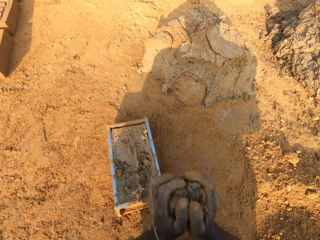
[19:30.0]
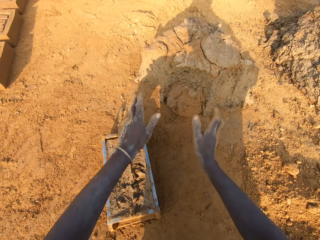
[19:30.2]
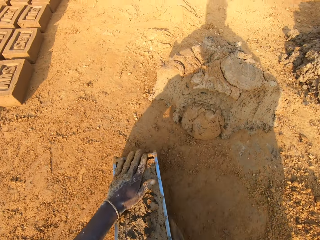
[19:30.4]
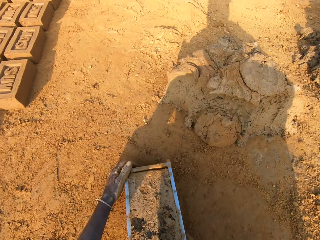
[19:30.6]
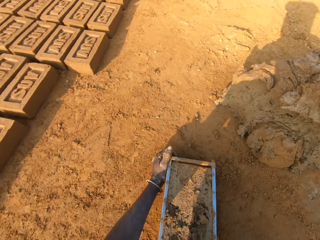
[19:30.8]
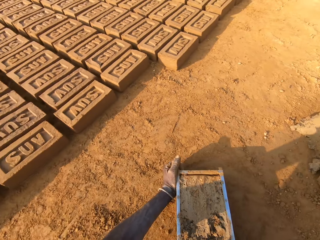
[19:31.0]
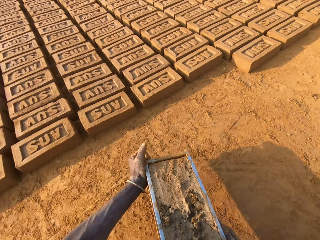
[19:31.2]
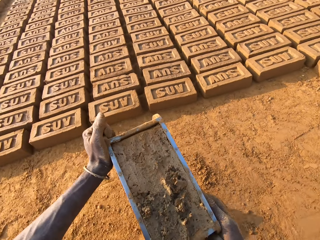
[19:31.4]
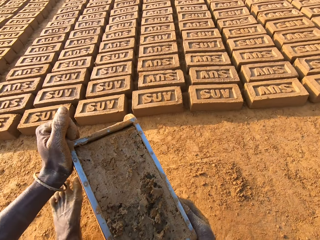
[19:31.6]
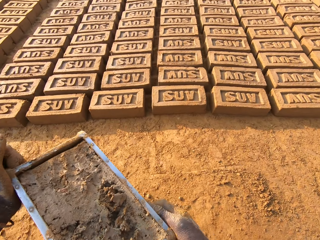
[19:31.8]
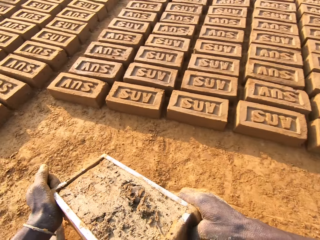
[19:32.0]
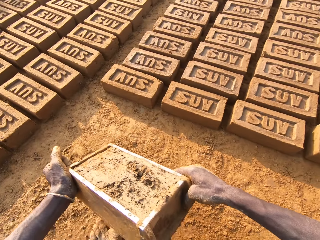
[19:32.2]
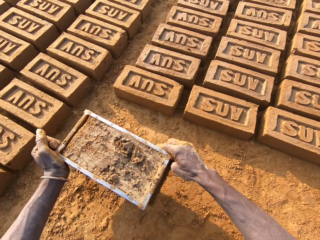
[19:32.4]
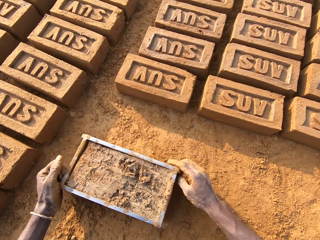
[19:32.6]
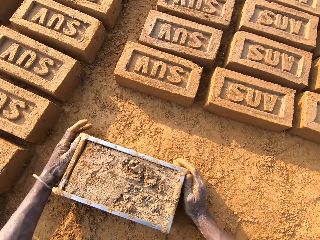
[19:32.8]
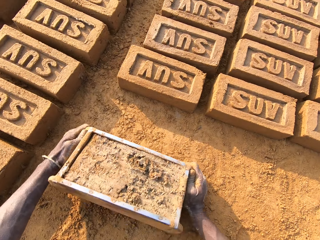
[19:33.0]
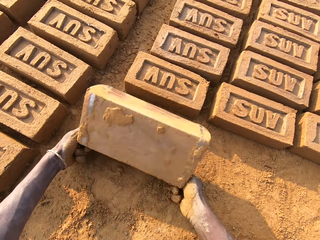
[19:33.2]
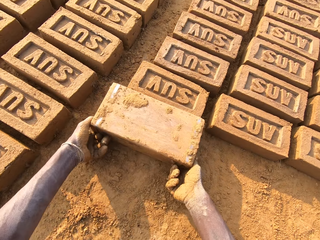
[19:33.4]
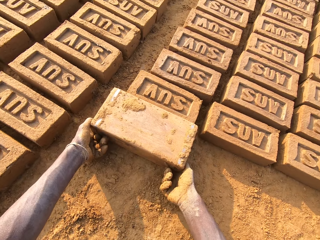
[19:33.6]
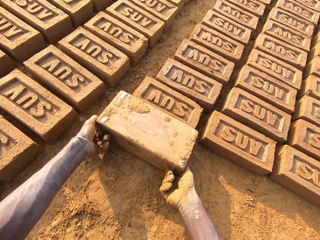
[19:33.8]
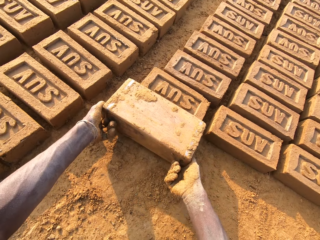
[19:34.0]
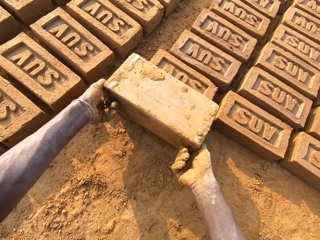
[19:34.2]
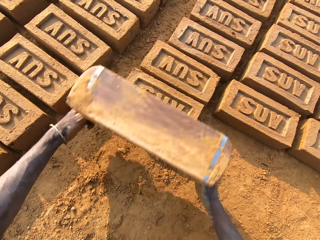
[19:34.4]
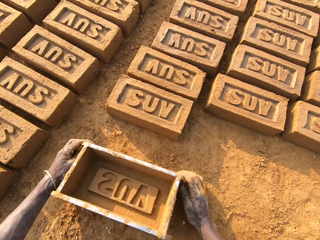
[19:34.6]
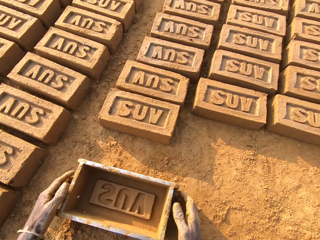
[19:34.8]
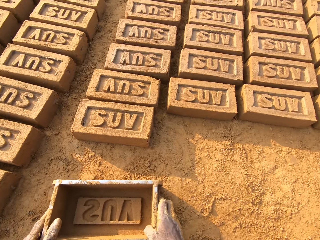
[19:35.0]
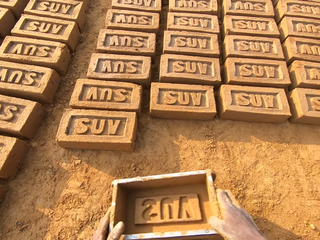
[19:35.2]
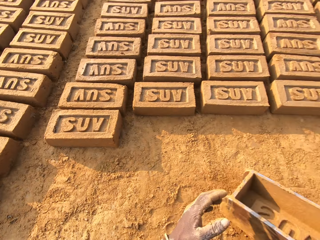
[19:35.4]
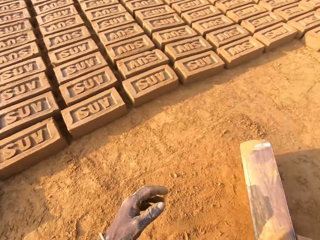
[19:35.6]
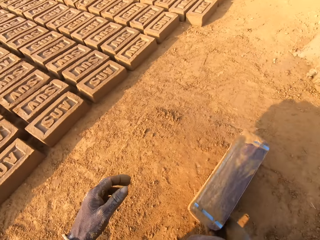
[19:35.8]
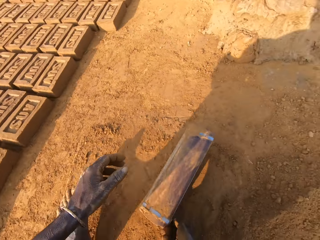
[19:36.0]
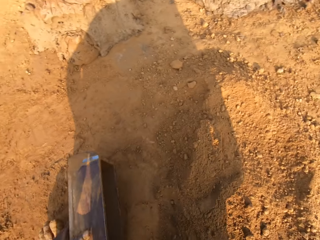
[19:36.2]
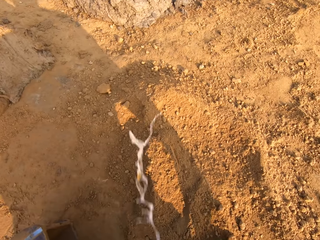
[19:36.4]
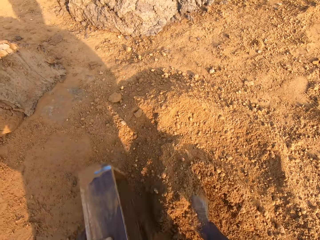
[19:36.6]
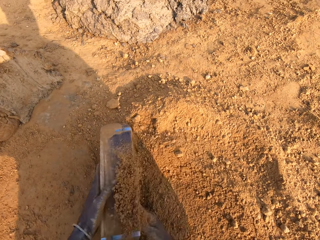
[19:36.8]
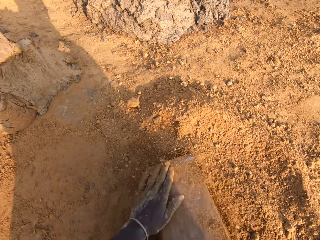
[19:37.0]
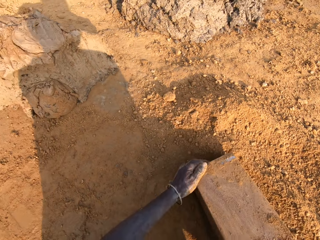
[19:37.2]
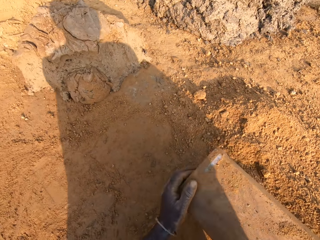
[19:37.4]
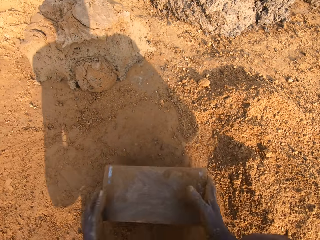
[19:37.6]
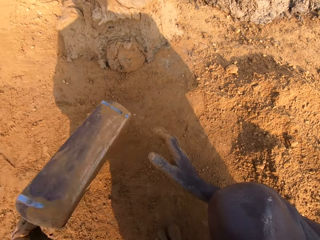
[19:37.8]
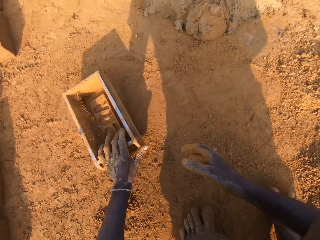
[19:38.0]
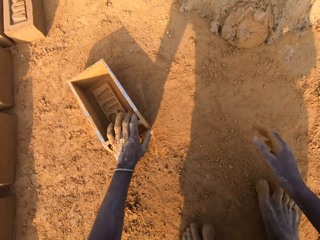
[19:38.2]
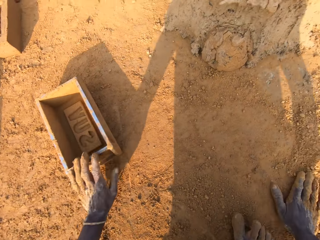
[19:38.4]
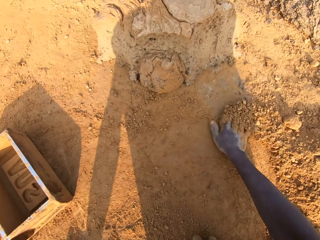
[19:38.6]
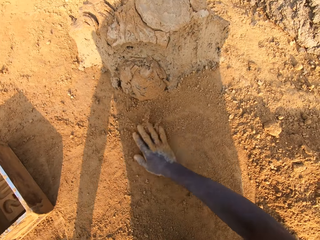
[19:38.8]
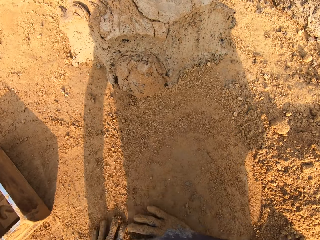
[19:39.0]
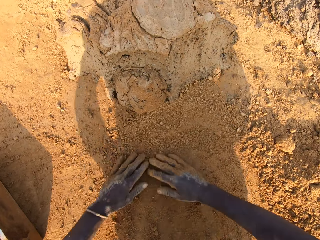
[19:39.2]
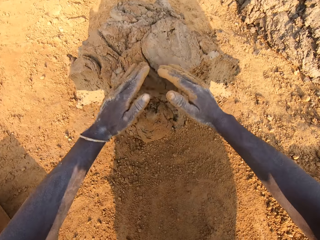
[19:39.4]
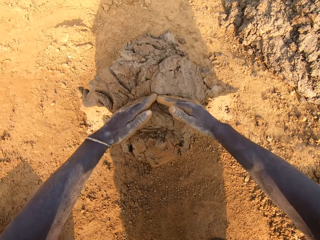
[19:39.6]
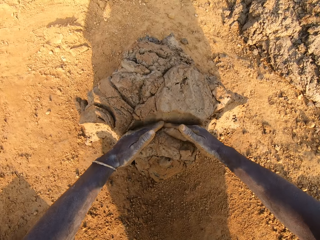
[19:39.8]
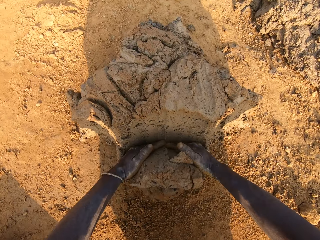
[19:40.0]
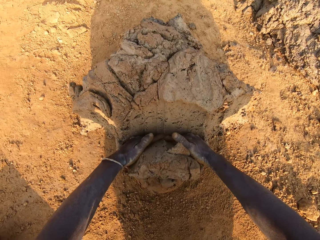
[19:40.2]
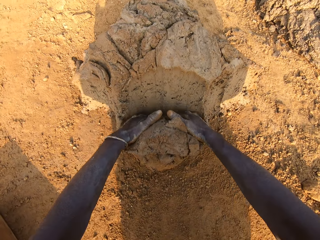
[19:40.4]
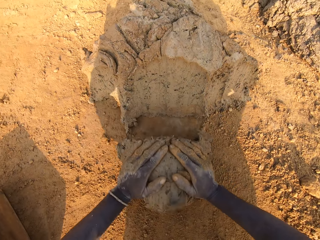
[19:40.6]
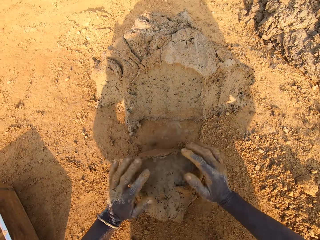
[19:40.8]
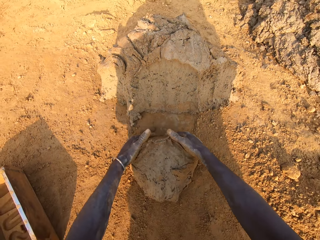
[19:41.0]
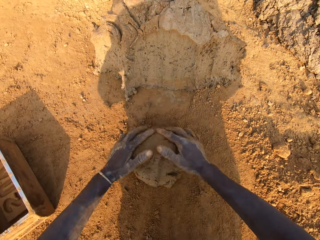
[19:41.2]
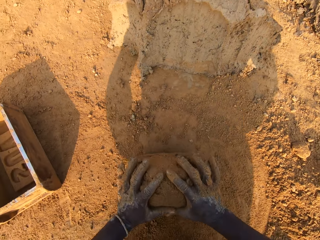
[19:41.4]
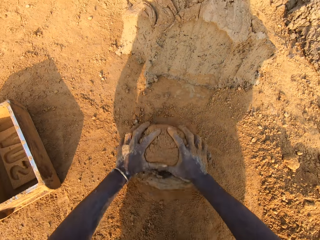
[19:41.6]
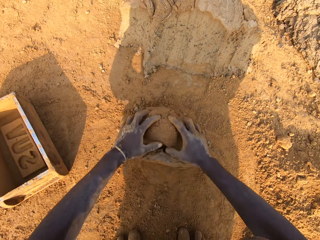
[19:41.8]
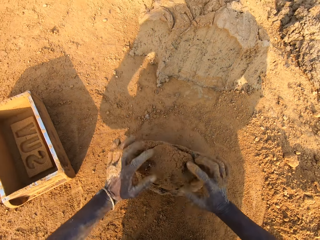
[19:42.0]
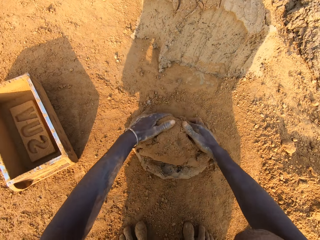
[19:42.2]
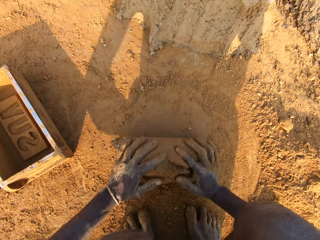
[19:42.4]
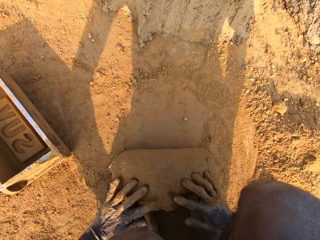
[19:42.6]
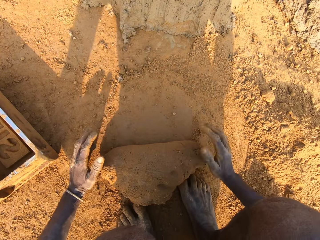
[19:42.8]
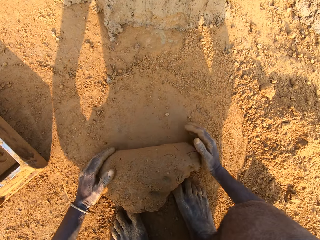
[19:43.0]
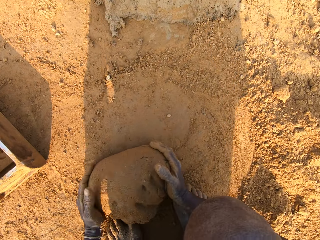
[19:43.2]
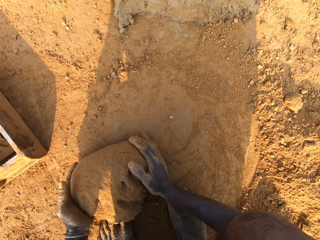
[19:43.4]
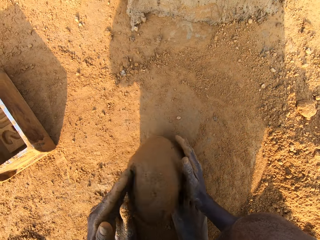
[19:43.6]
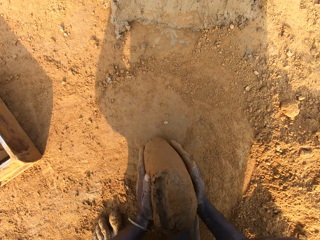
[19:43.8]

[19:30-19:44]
The camera wearer drops the excess concrete on the heap of concrete on the ground. He carries the iron brick mold from the ground with his hands. He drops the iron brick mold beside other bricks on the ground. He turns the iron brick mold on the ground. He drops the iron brick mold on the ground. He lifts the brick mold. He turns around. He spits on the ground. He pours sand into the iron brick mold with his right hand. He removes the sand from the iron brick mold. He drops the iron brick mold aside on the ground. He scatters soil. He rubs his two hands on the ground. He gathers clay. He cuts a portion of the concrete from the heap of concrete on the ground with his two hands. He coats the clay with soil. He mixes the concrete on the ground with his hands.

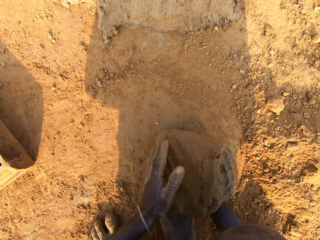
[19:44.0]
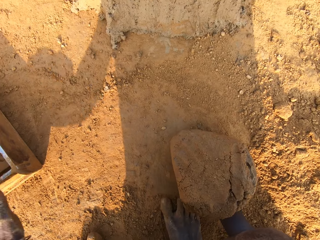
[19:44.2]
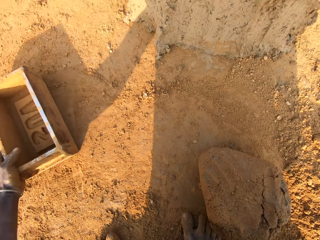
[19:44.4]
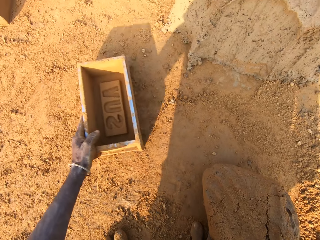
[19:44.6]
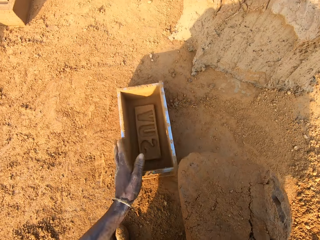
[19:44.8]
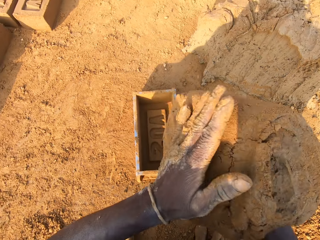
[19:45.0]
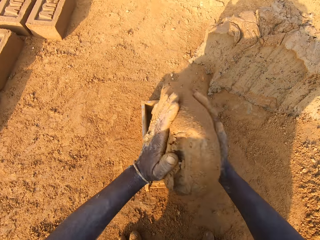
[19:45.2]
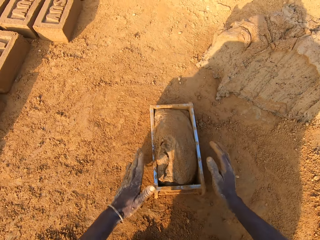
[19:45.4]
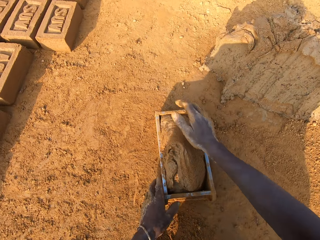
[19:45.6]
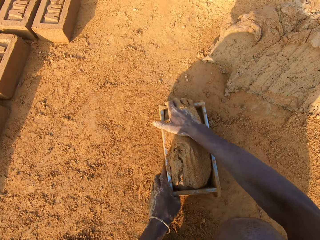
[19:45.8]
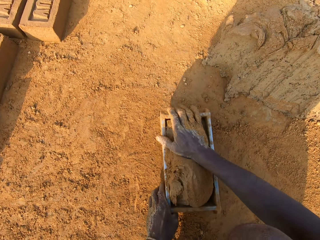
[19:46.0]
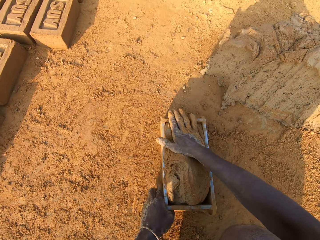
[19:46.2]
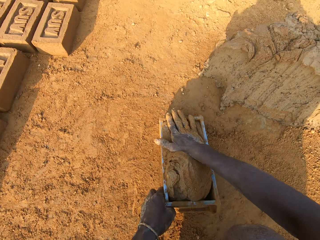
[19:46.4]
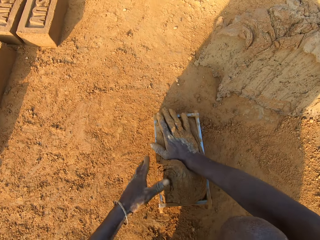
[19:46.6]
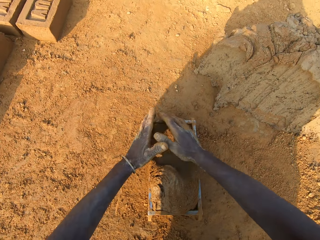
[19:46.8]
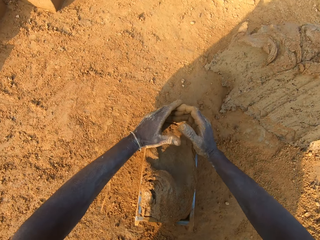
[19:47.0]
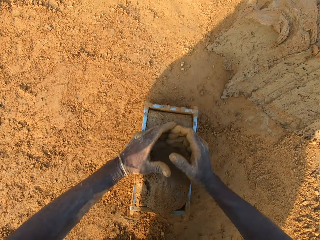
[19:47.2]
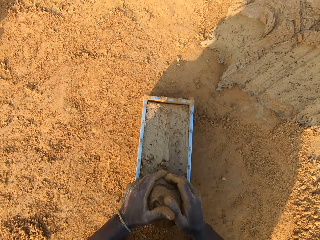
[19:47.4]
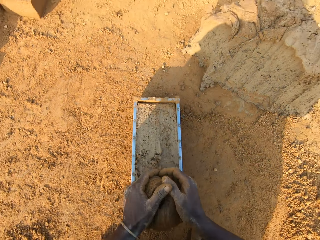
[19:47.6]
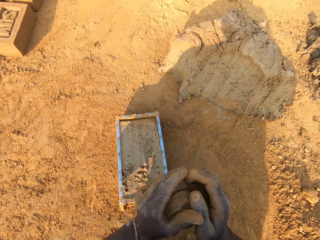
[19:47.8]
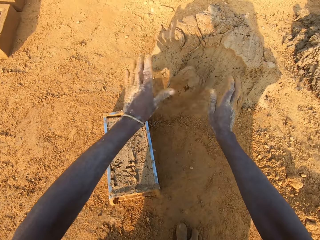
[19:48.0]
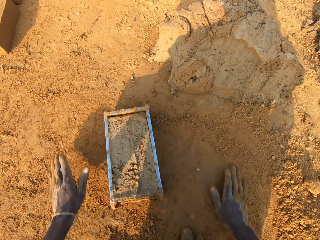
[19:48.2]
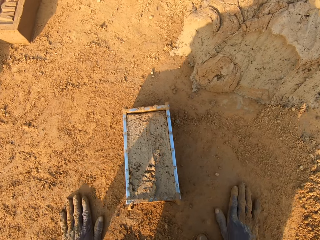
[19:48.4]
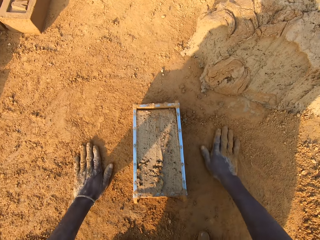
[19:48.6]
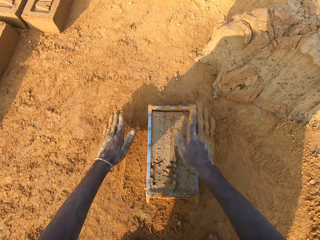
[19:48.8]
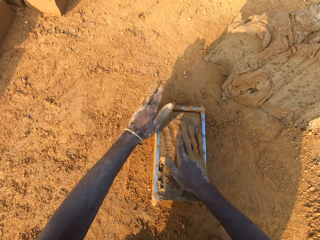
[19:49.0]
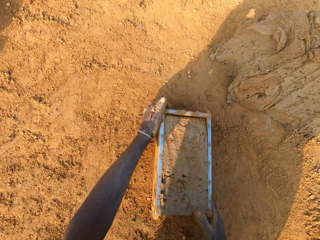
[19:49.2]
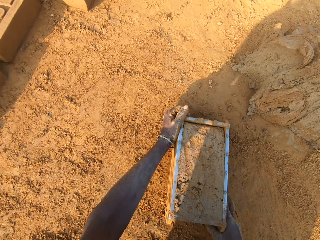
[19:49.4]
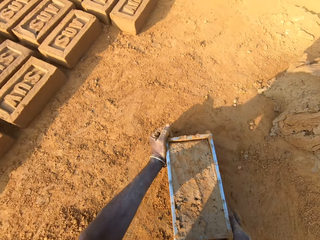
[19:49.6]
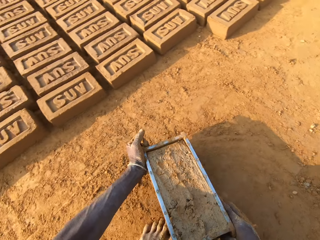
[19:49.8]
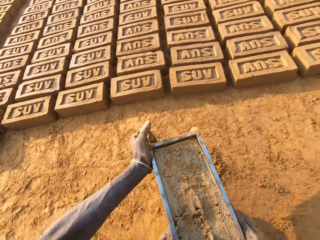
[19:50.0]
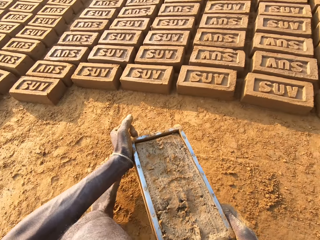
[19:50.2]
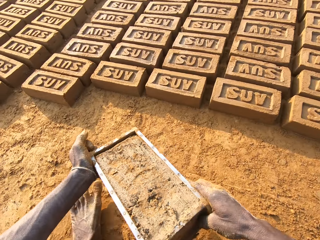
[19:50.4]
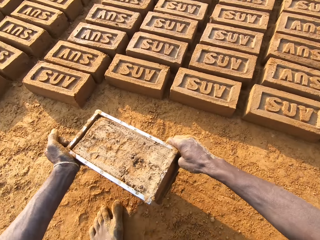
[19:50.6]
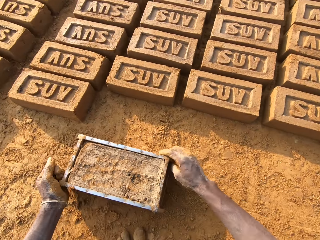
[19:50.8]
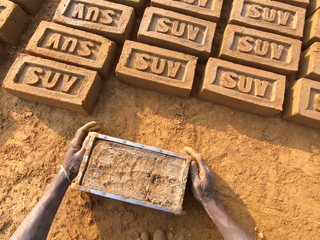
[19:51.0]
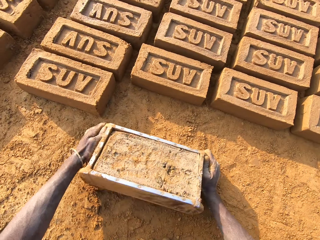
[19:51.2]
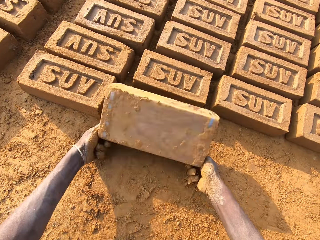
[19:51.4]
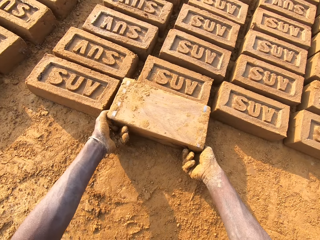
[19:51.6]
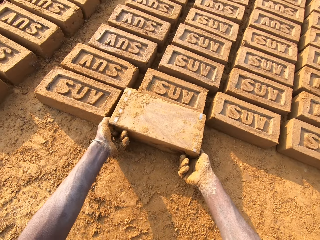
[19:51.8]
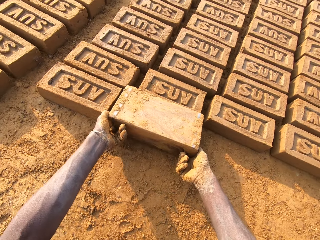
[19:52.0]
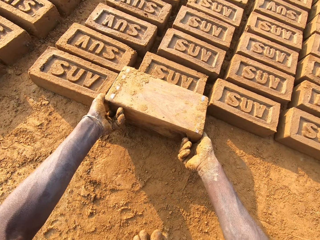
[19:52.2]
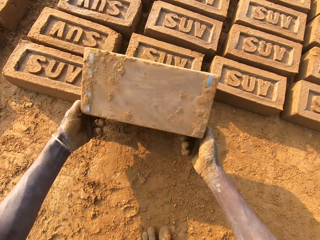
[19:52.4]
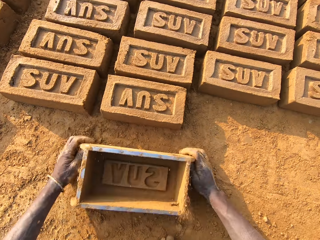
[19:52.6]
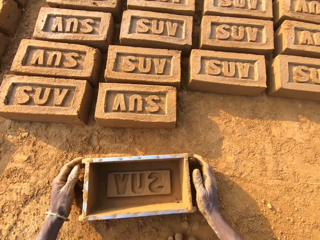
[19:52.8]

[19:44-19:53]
The camera wearer clasps the brick mold. He shifts the iron brick mold on the ground with his left hand. He drops the concrete or clay in his hand in the iron brick mold. He removes the excess concrete from the iron brick mold. He drops the excess concrete on the heap of concrete on the ground. He rubs his two hands on the ground. He touches the clay. He carries the iron brick mold from the ground with his hands. He drops the iron brick mold beside other bricks on the ground. He turns the iron brick mold on the ground.
